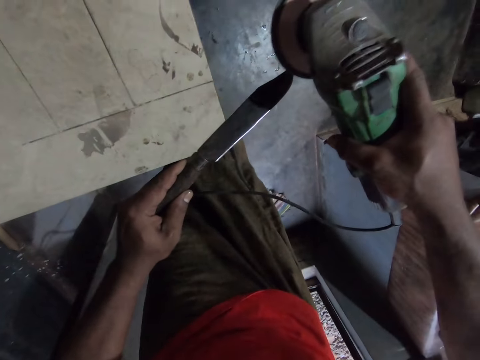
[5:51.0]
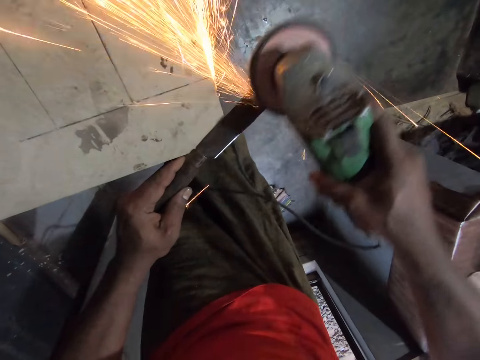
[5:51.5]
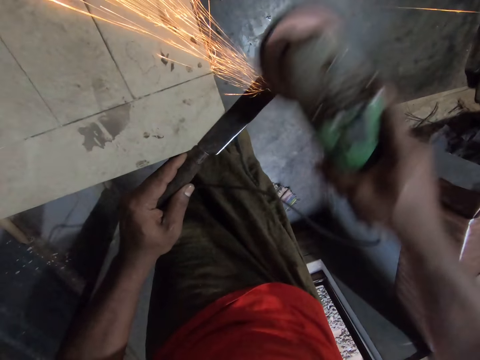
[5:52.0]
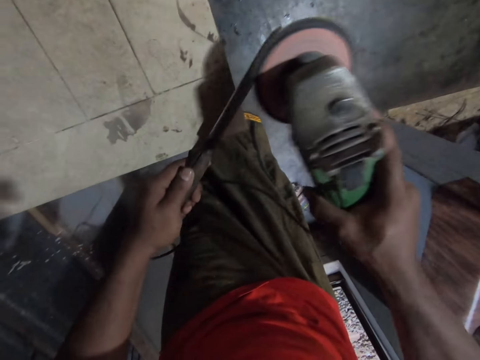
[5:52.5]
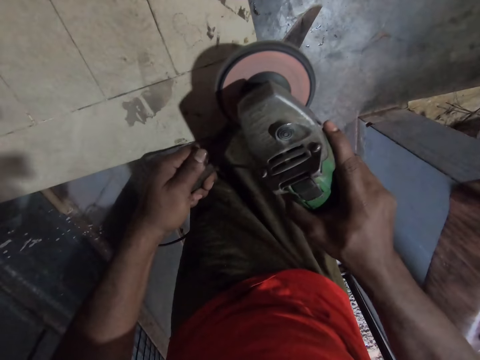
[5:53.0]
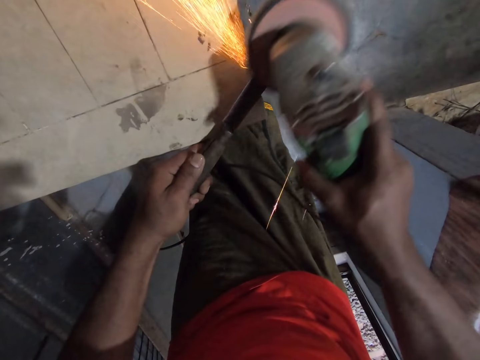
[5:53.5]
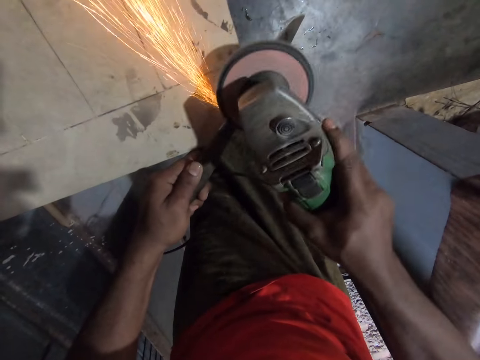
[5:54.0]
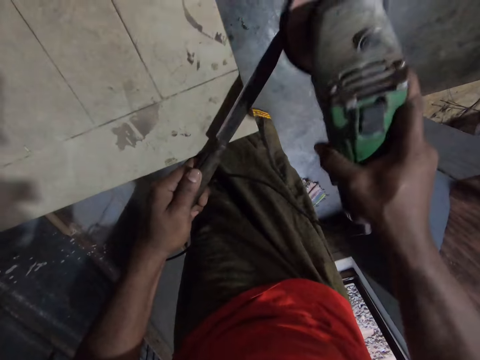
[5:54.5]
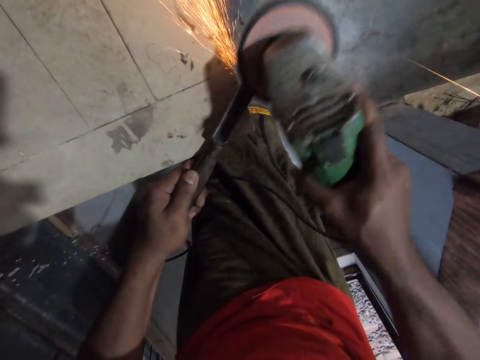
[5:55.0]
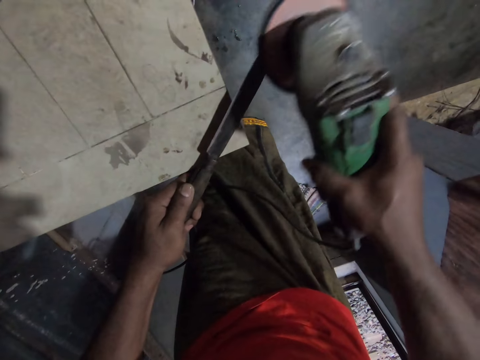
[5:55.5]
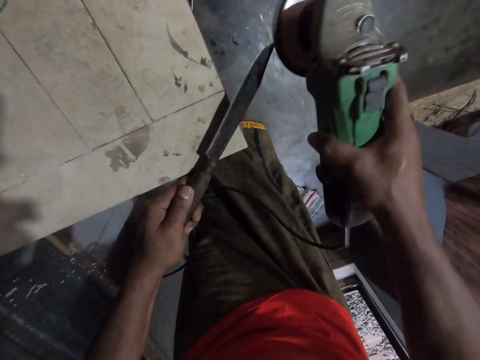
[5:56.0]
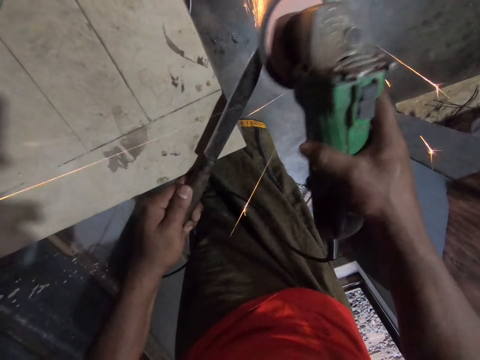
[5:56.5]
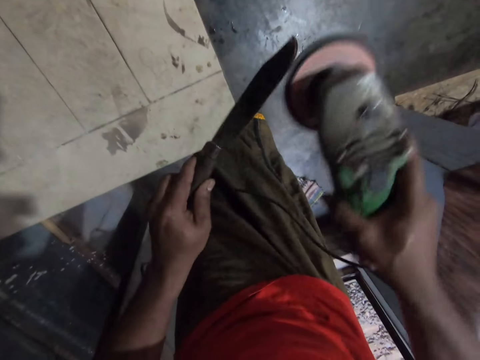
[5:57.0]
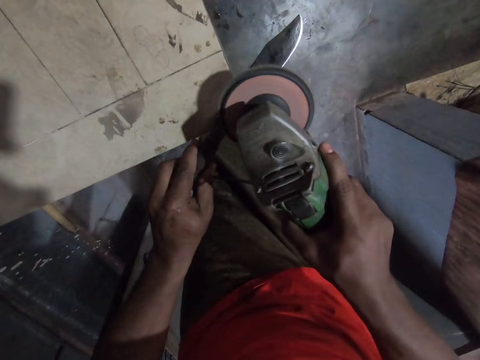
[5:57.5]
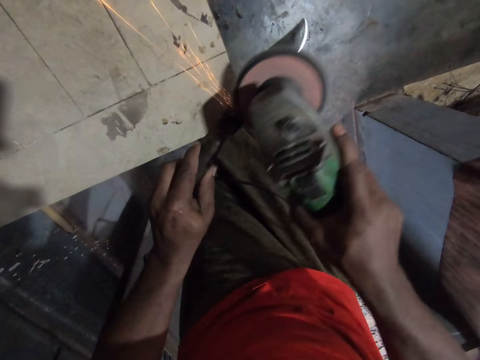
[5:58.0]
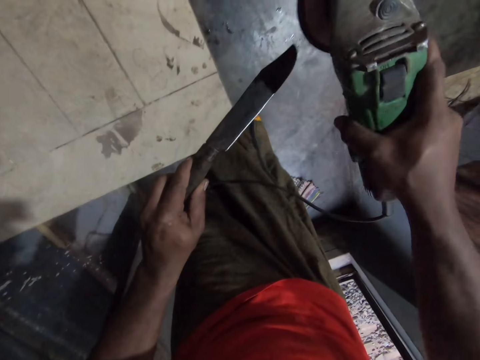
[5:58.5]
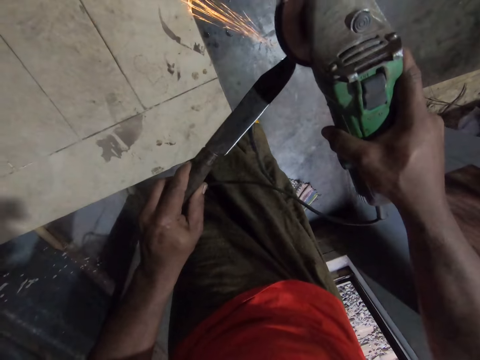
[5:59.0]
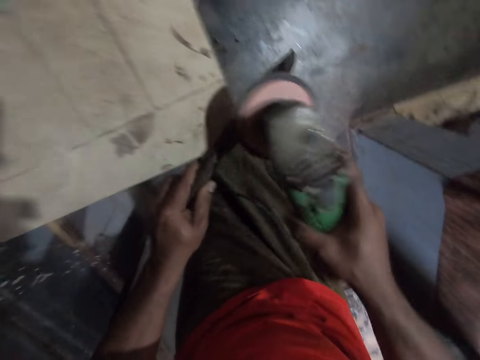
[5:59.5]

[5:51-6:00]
The camera wearer turns the knife to a different side. They sharpen the knife with the grinder. They turn the knife to a different side. They sharpen the knife with the grinder.

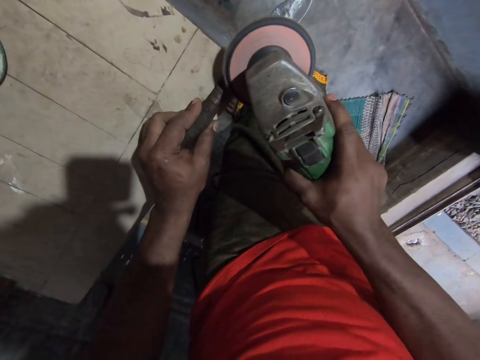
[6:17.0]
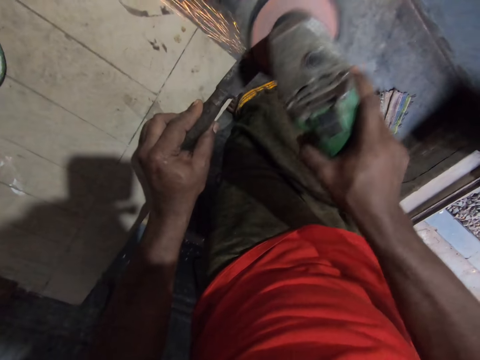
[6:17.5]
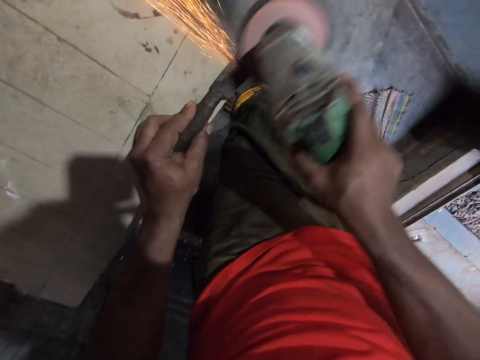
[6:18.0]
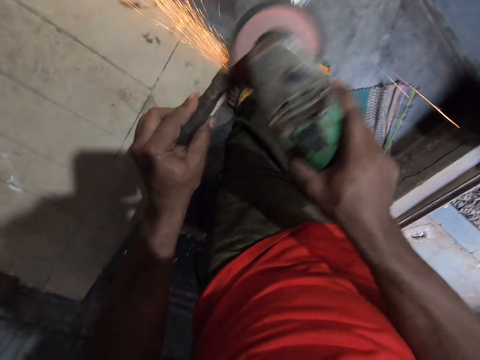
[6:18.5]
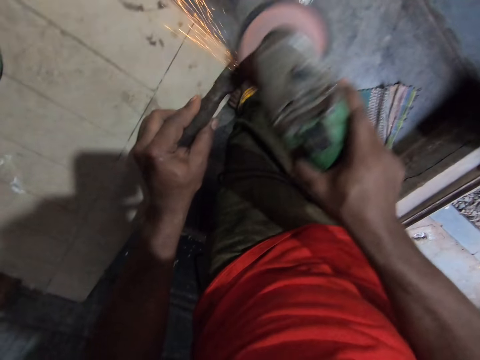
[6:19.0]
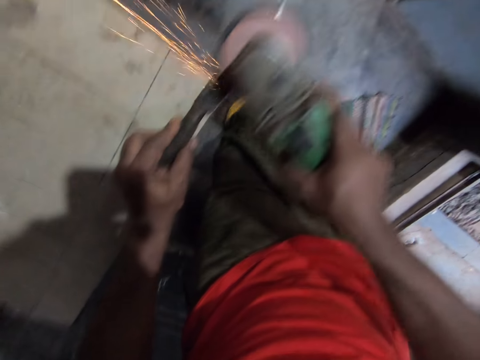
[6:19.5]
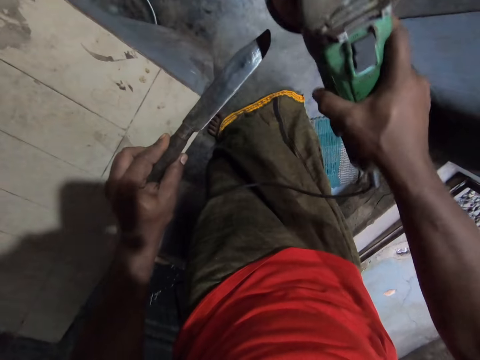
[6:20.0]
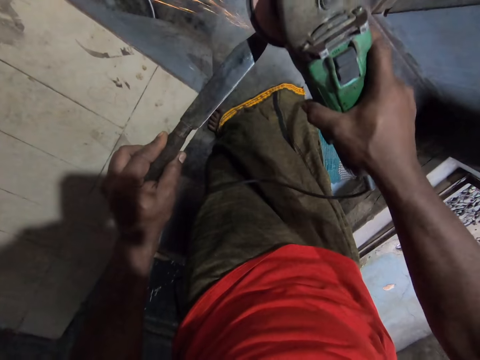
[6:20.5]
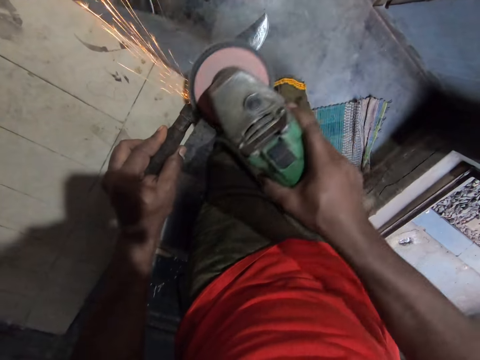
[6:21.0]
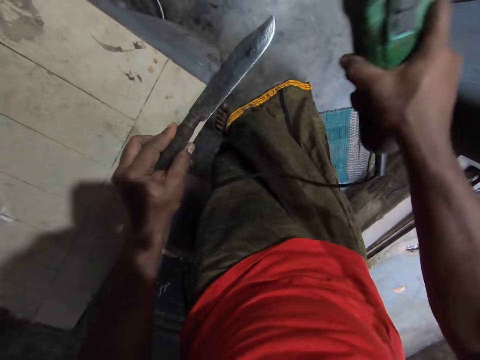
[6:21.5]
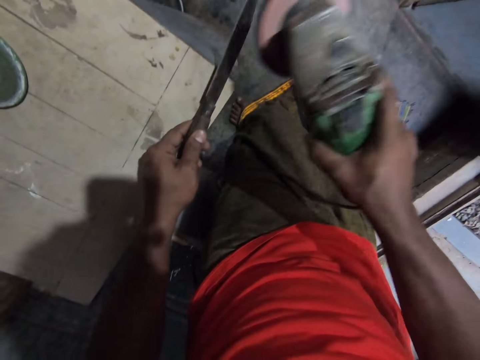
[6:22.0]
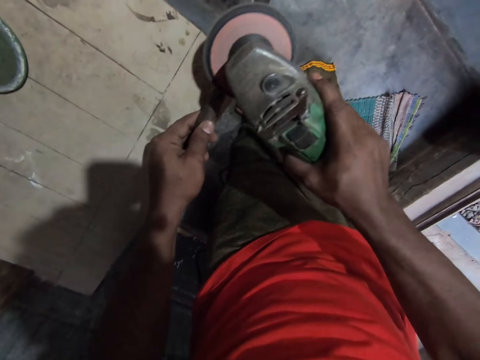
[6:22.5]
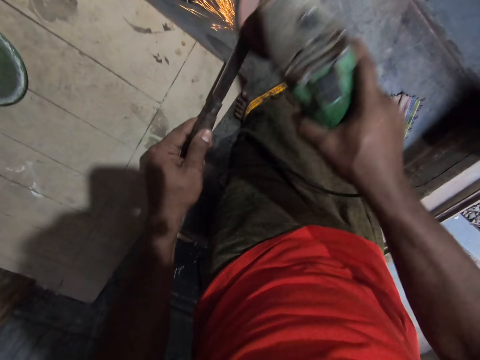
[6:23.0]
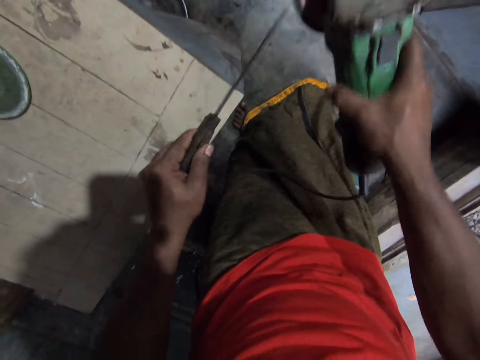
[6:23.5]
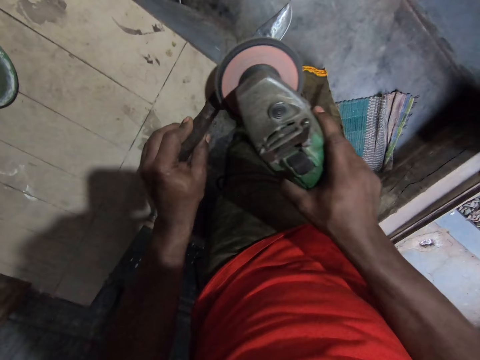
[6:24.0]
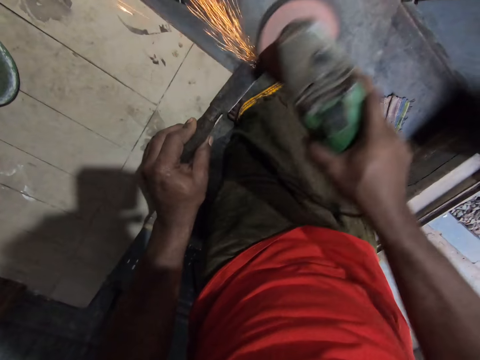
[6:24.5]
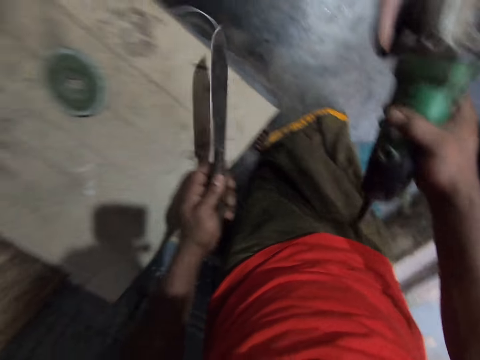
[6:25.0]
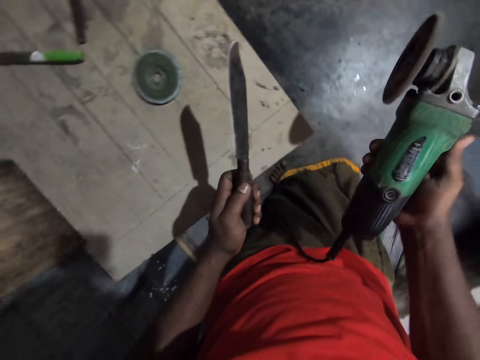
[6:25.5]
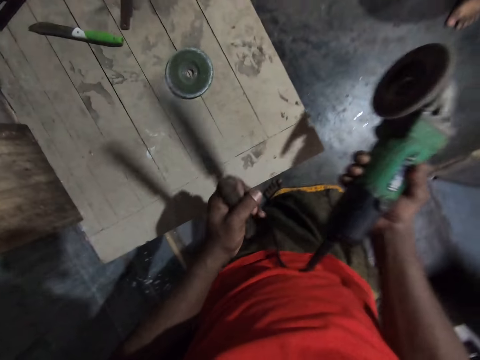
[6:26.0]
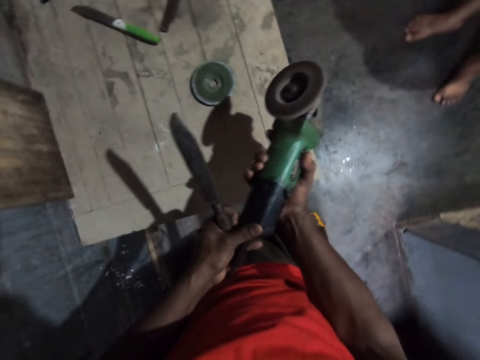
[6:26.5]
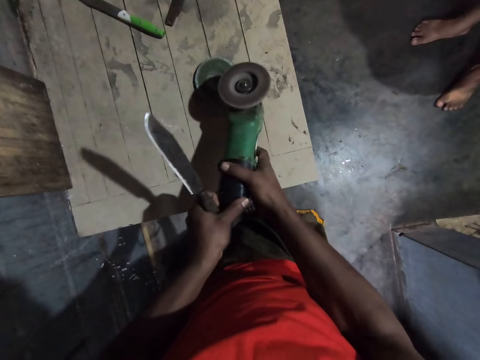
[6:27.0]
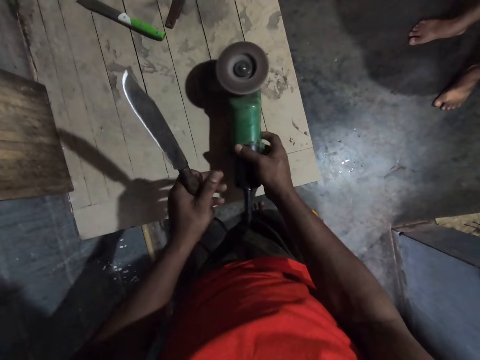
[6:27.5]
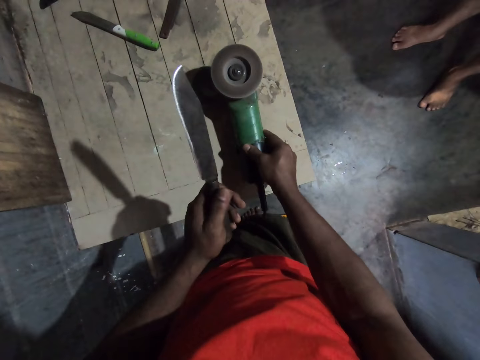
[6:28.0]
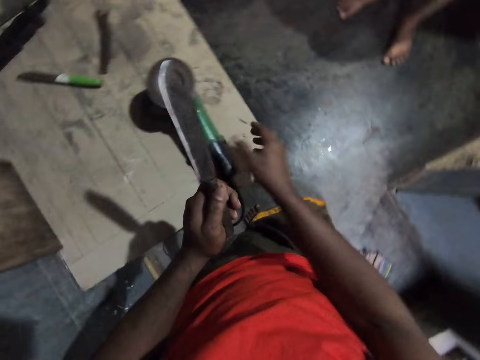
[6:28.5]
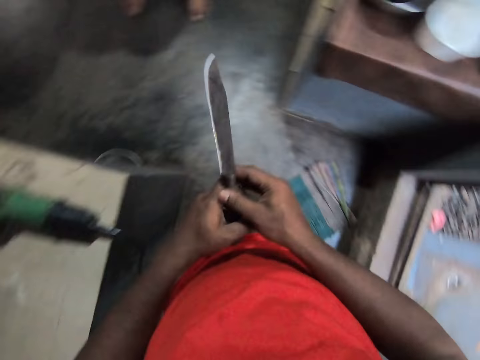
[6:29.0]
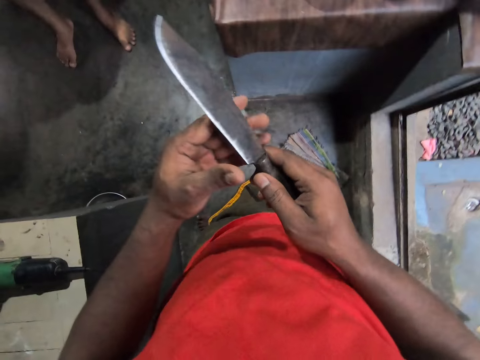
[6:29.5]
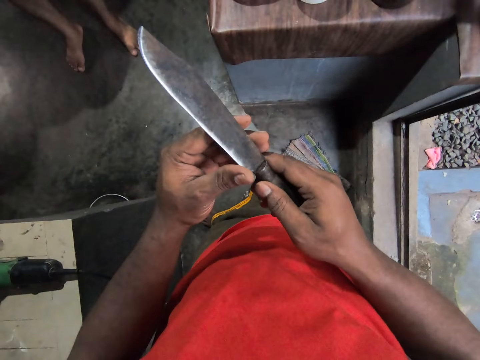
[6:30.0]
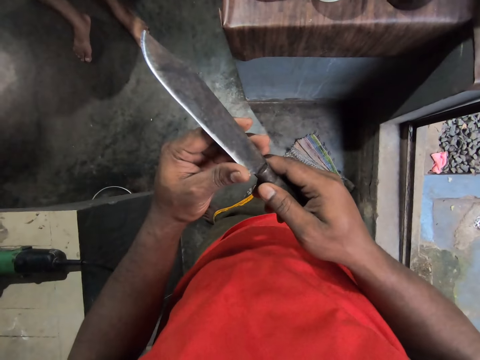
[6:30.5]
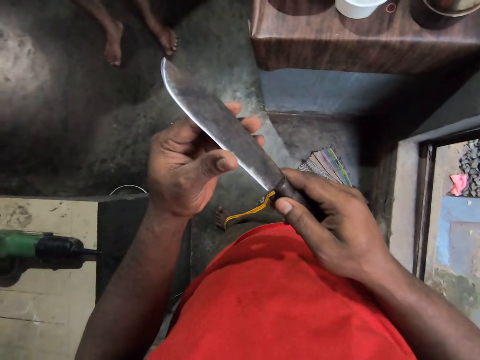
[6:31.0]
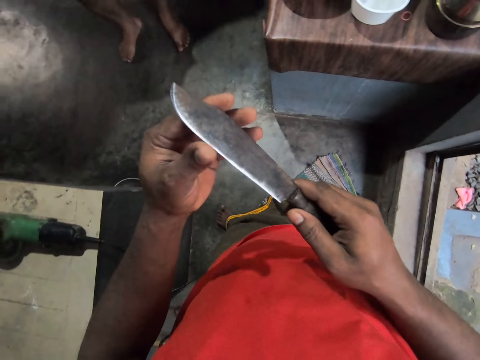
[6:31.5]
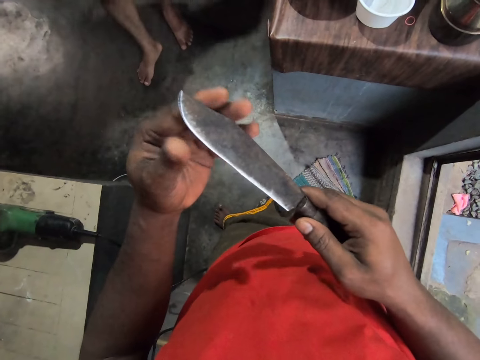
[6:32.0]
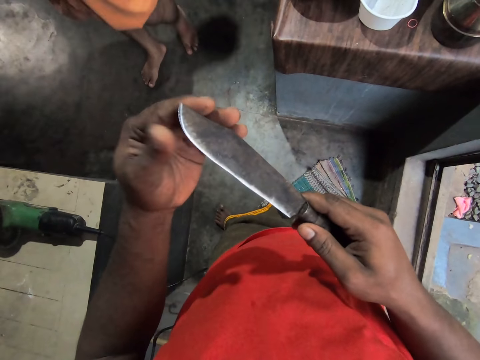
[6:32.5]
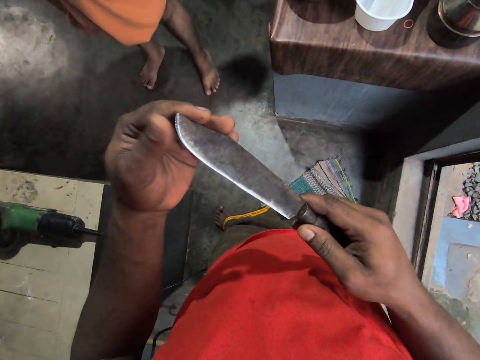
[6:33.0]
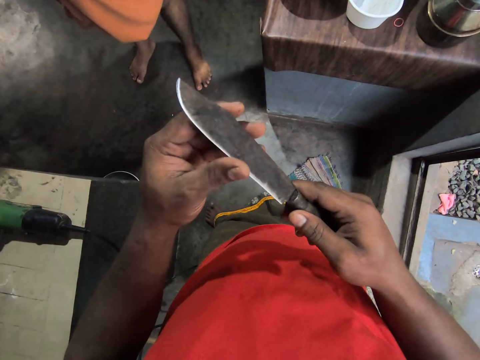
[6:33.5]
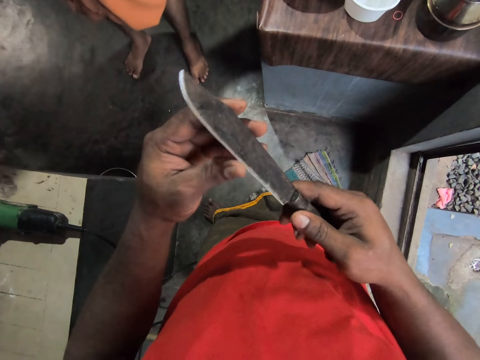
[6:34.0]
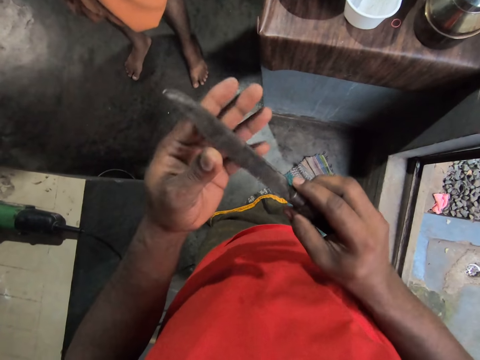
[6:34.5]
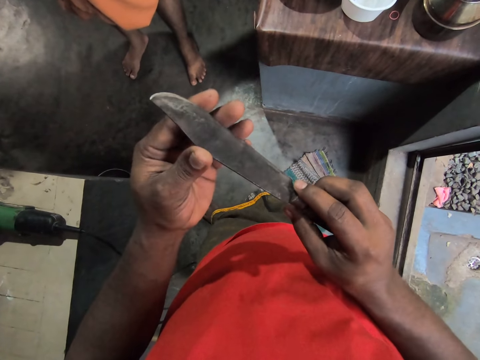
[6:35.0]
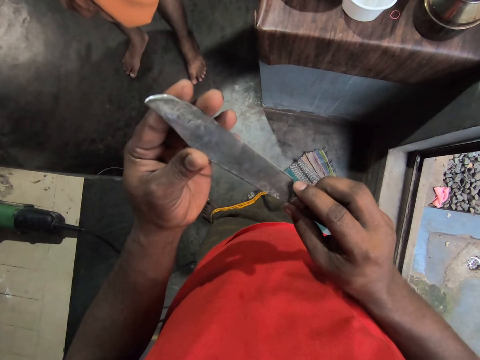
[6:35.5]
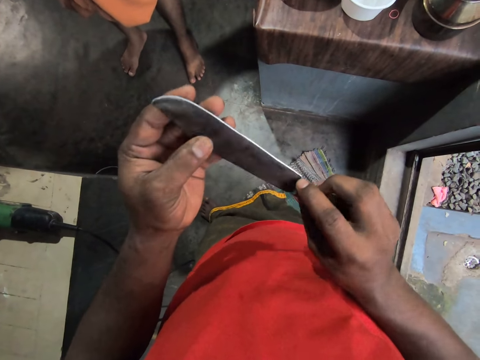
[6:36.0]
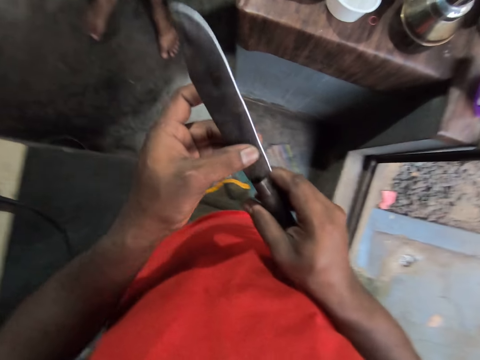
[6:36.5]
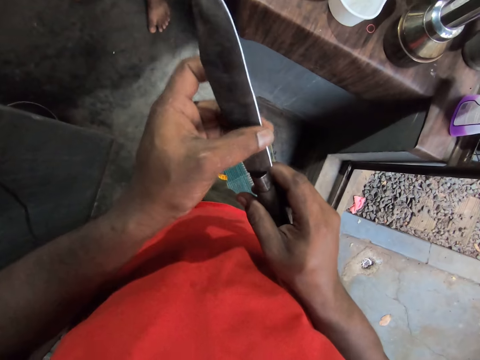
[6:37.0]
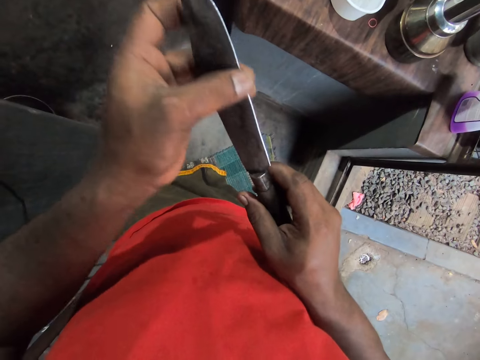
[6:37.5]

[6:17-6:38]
The camera wearer sharpens the knife with the grinder. He turns the knife to a different side. He sharpens the knife with the grinder. He places the grinder on the table. He feels the sharp edge of the knife with his left hand fingers.
